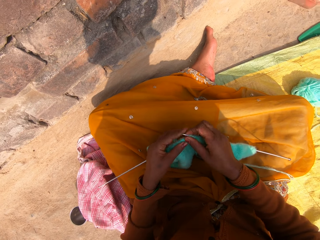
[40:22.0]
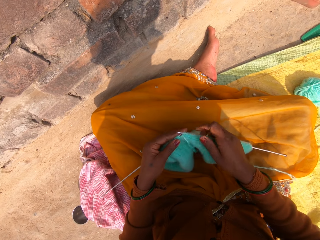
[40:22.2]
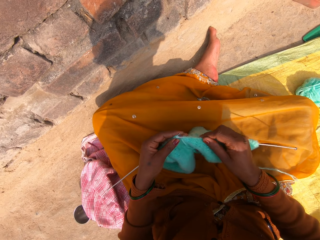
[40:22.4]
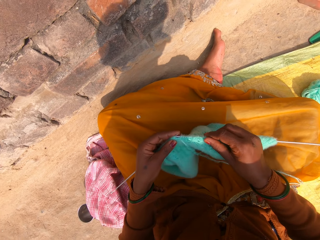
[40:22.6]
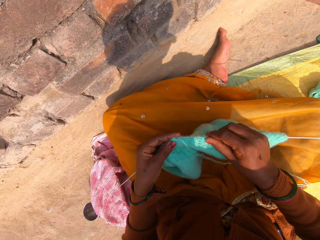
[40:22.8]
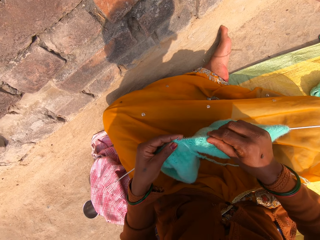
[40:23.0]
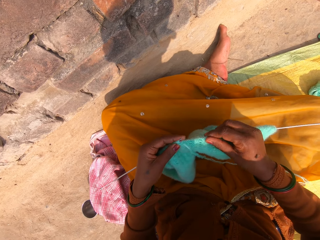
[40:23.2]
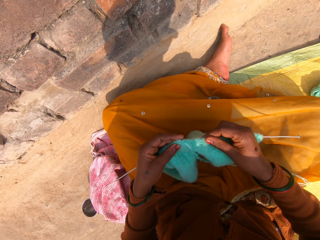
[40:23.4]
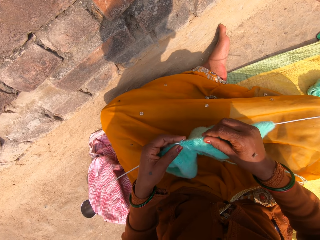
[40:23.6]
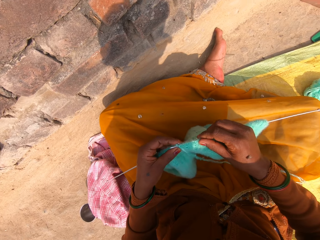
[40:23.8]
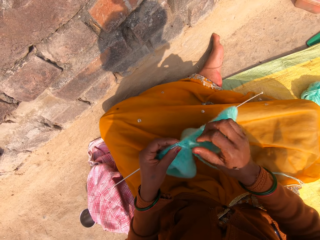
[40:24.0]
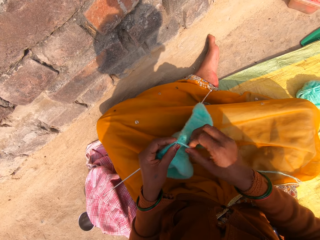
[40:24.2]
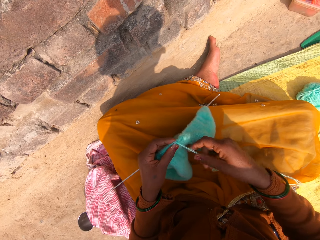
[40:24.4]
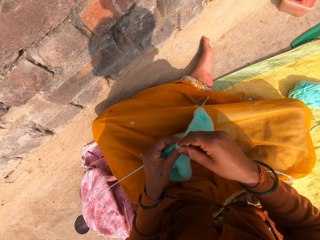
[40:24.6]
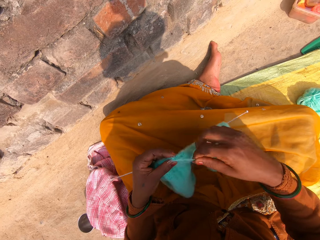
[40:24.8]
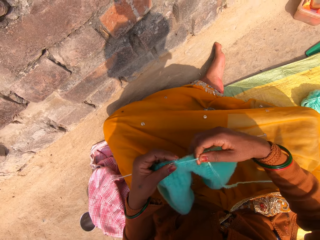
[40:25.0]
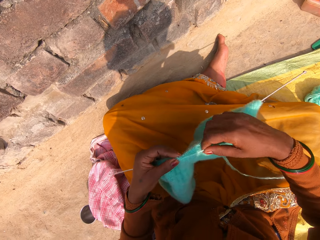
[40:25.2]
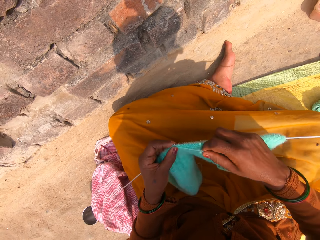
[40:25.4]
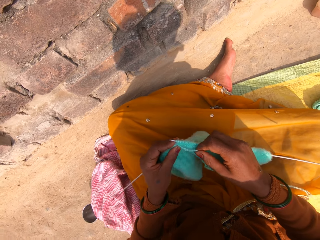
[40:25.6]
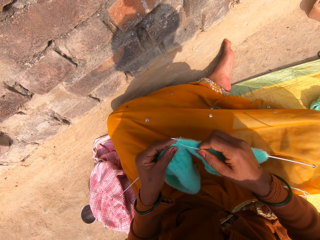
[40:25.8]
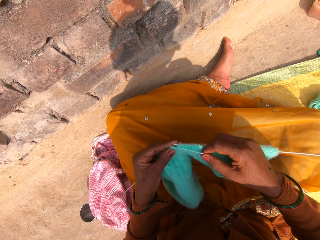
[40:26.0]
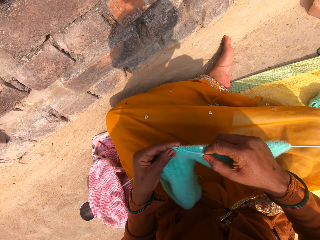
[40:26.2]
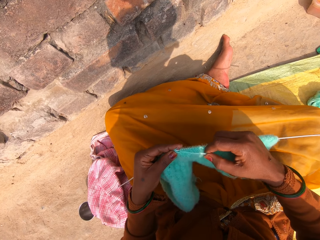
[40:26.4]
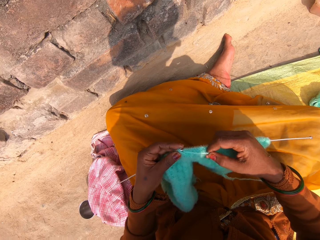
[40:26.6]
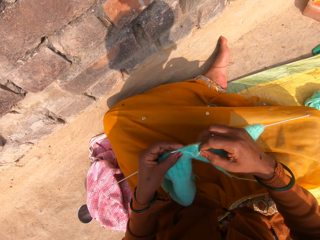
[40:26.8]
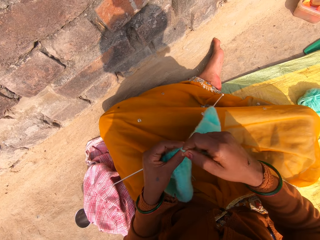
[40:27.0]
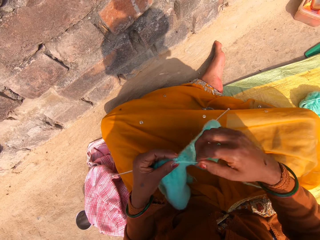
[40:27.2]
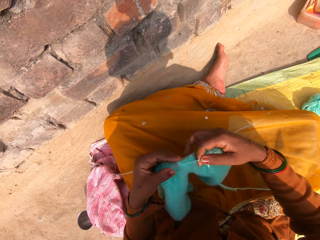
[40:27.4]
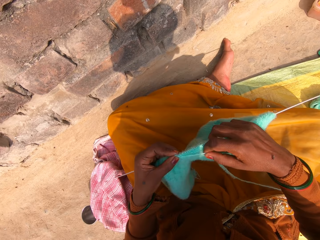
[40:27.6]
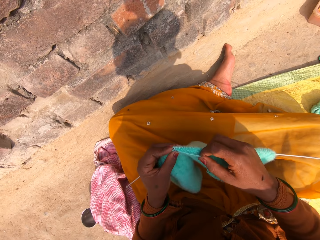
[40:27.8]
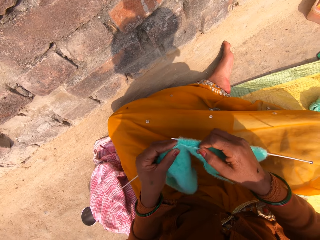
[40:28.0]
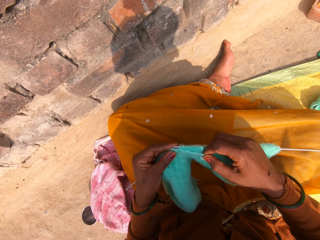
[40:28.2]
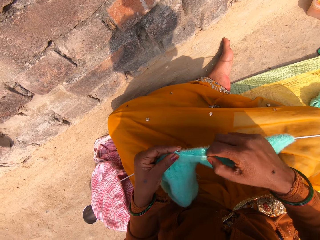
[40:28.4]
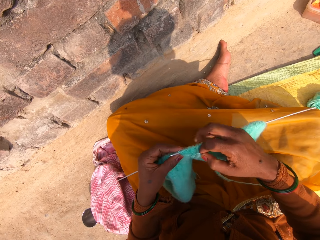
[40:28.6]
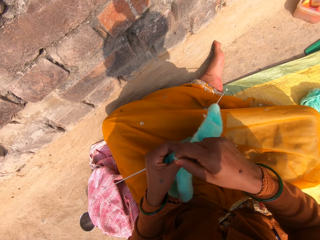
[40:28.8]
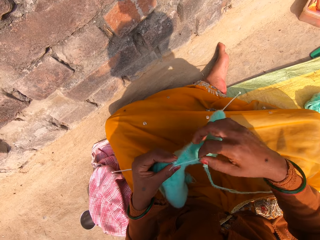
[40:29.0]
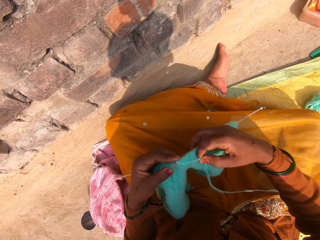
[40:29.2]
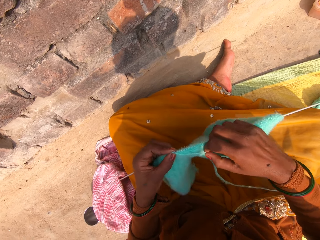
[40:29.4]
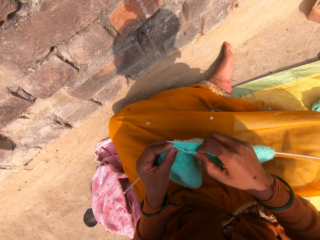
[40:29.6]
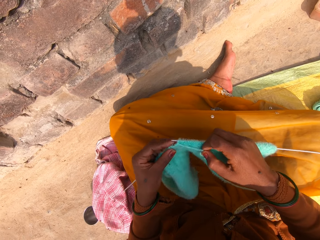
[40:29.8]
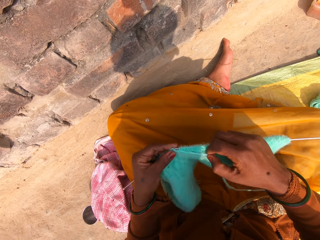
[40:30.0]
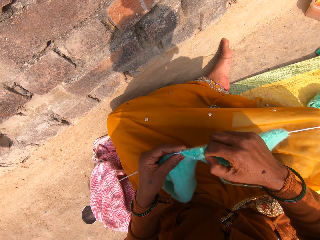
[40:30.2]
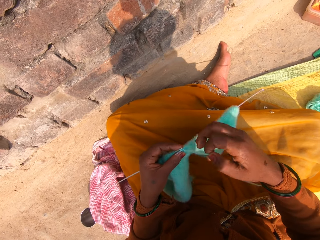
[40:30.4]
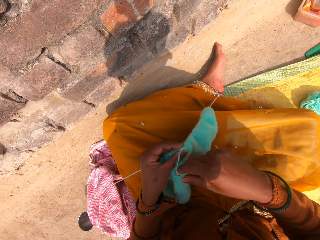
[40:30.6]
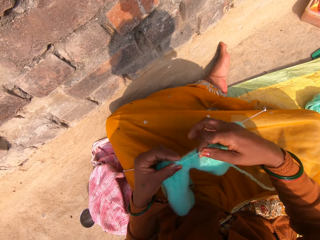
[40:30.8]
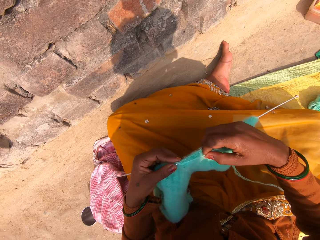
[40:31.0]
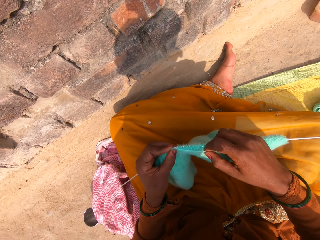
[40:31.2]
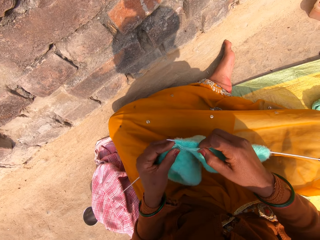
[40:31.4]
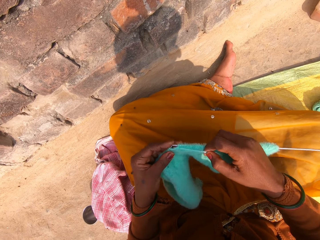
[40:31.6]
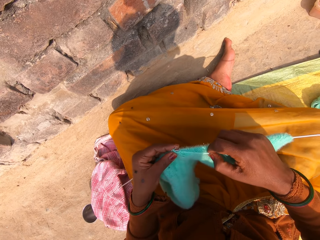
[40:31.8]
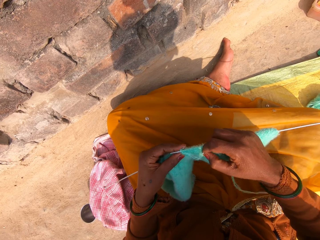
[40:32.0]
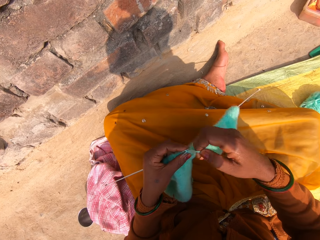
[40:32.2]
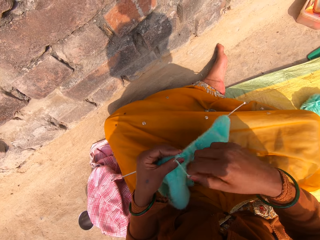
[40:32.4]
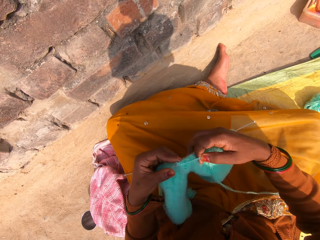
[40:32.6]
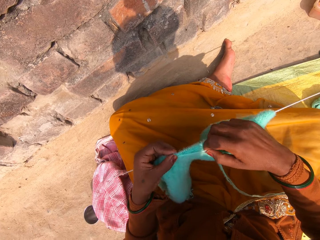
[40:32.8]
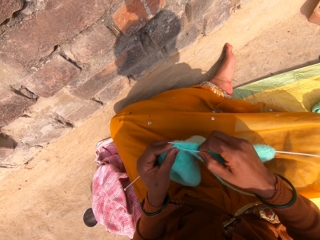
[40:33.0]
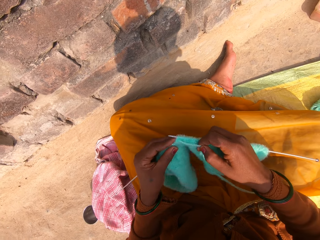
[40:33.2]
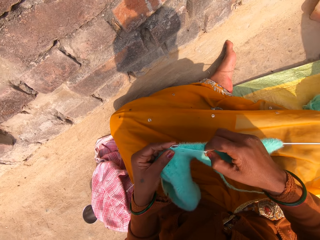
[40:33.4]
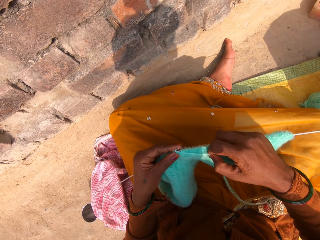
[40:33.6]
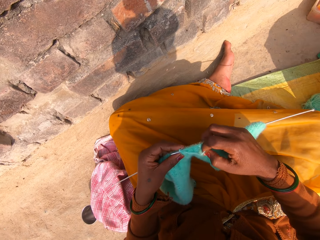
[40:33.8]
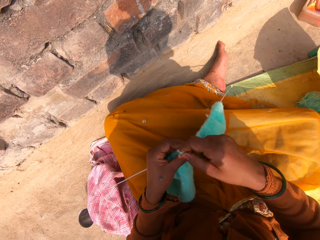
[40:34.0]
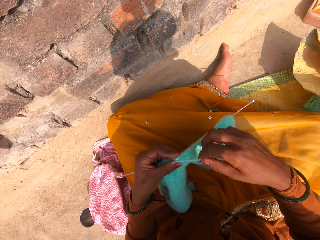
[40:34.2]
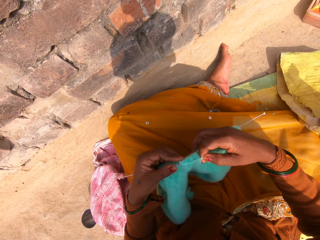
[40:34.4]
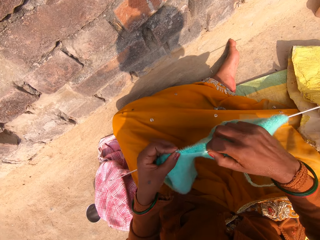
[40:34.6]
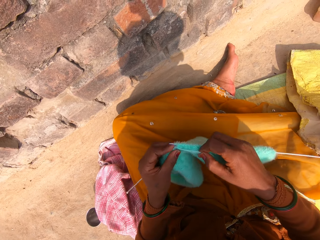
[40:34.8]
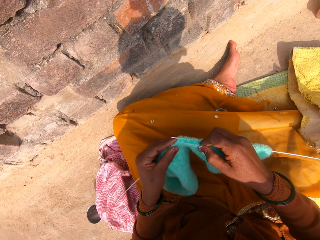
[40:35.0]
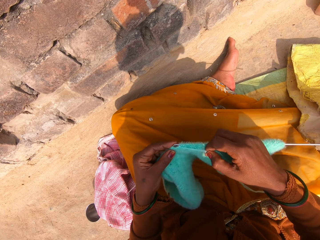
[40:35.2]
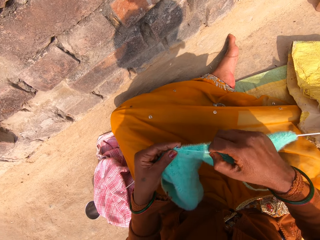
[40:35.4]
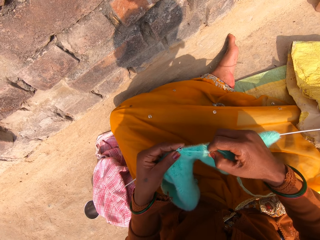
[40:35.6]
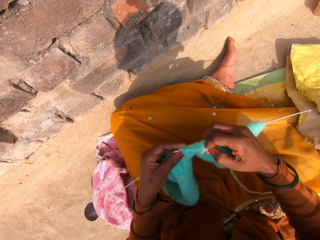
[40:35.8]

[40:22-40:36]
The camera wearer puts the knitting pin through the knitted wool with her right hand. She hooks a knitting thread with a single point knitting needle. She continues knitting with the wool and the knitting pins. She rolls the knitting thread on the single point knitting needle. She knits a fabric. She hooks the knitting thread with the single point knitting needle. She rolls the knitting thread on the single point knitting needle. She knits the fabric. She hooks the knitting thread with the single point knitting needle. She rolls the knitting thread on the single point knitting needle. She knits the fabric. She hooks the knitting thread with the single point knitting needle. She rolls the knitting thread on the single point knitting needle. She knits the fabric. She hooks the knitting thread with the single point knitting needle. She rolls the knitting thread on the single point knitting needle. She knits the fabric. She hooks the knitting thread with the single point knitting needle. She rolls the knitting thread on the single point knitting needle. She knits the fabric.

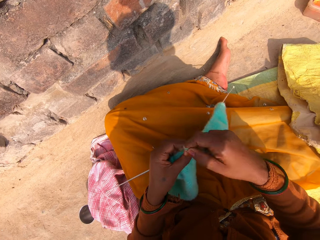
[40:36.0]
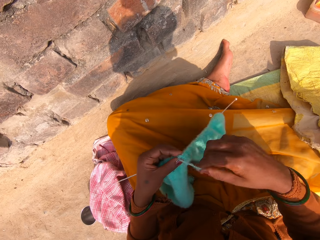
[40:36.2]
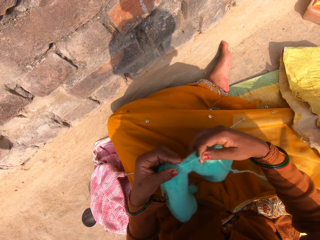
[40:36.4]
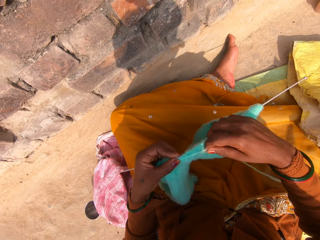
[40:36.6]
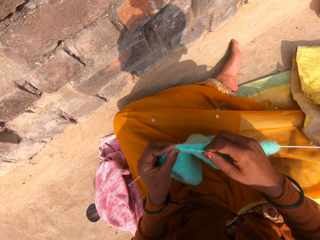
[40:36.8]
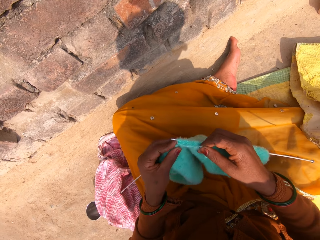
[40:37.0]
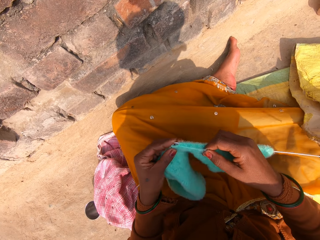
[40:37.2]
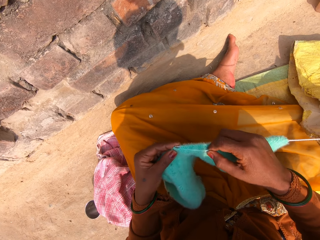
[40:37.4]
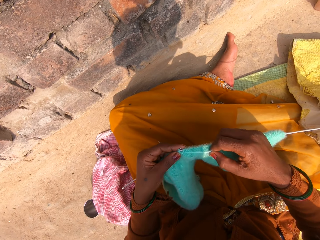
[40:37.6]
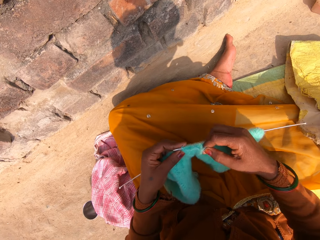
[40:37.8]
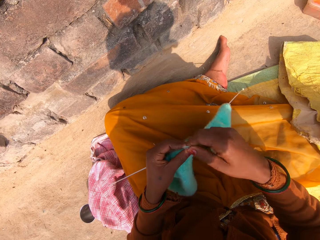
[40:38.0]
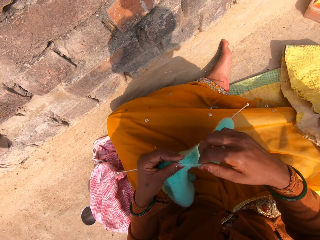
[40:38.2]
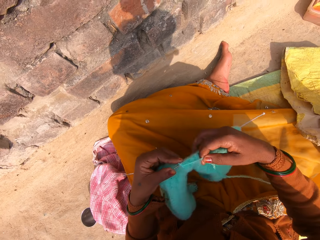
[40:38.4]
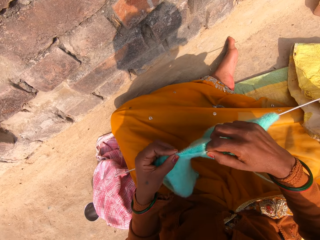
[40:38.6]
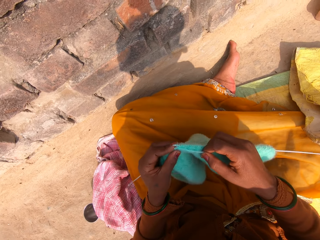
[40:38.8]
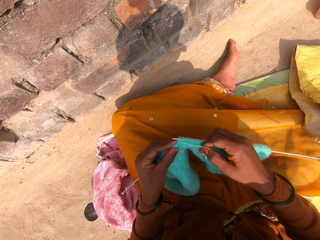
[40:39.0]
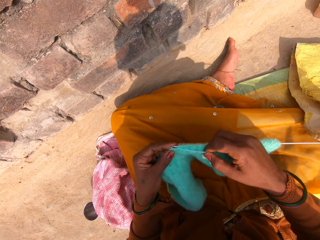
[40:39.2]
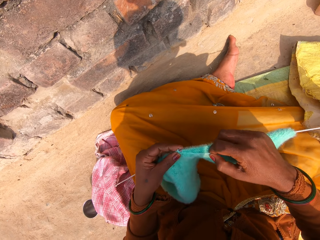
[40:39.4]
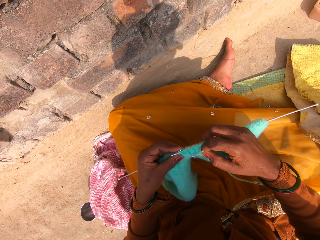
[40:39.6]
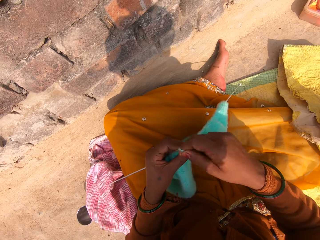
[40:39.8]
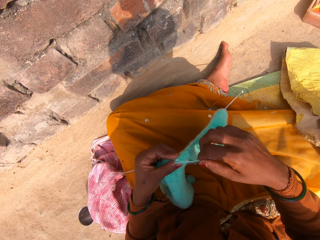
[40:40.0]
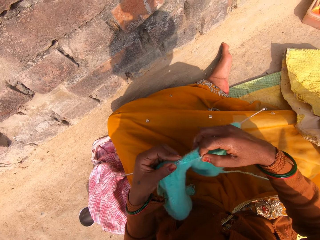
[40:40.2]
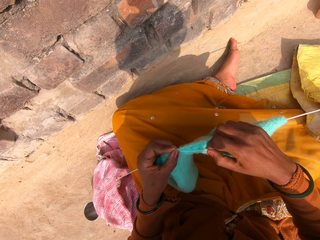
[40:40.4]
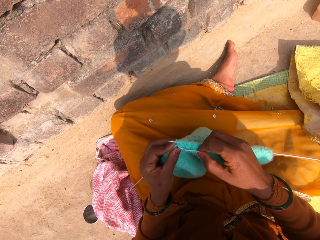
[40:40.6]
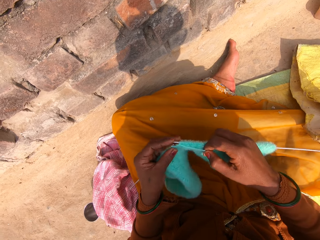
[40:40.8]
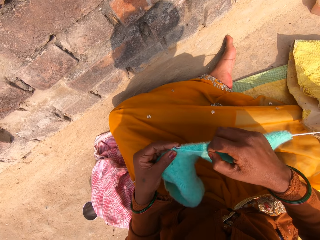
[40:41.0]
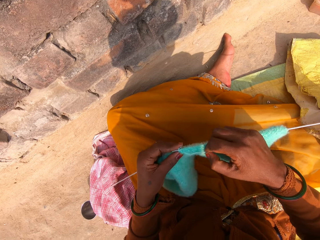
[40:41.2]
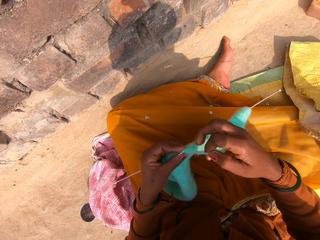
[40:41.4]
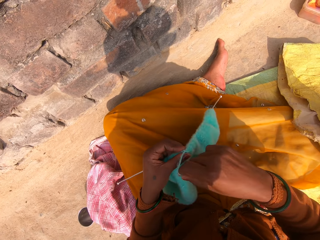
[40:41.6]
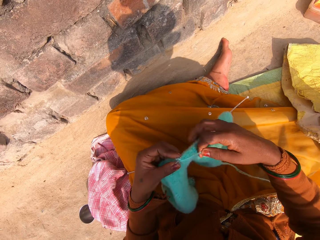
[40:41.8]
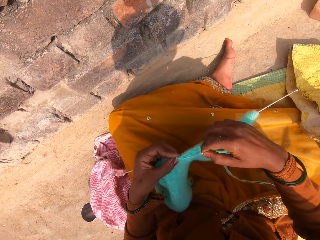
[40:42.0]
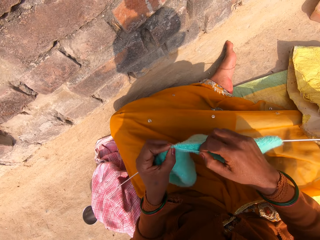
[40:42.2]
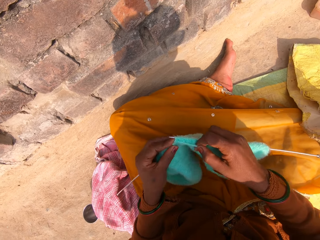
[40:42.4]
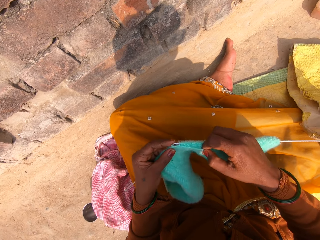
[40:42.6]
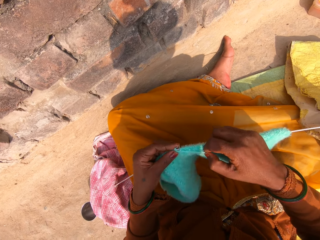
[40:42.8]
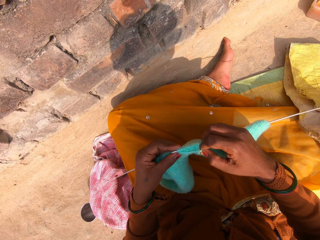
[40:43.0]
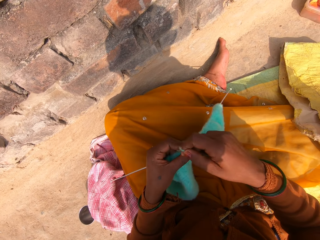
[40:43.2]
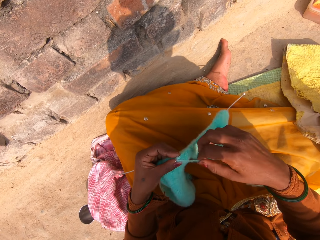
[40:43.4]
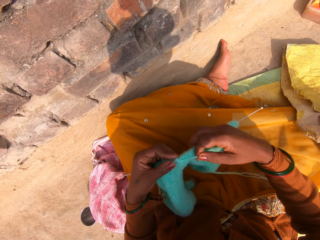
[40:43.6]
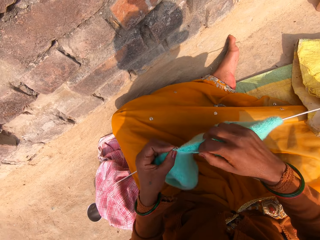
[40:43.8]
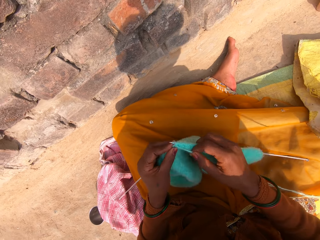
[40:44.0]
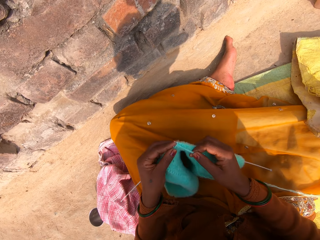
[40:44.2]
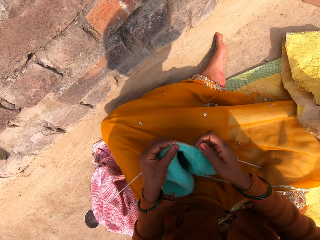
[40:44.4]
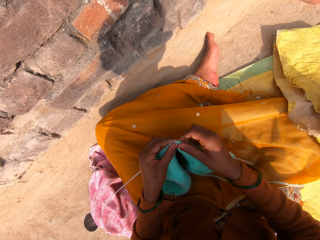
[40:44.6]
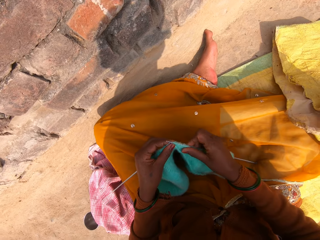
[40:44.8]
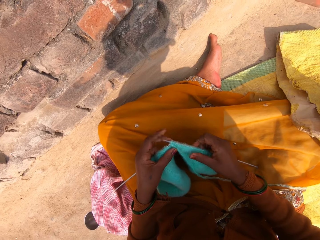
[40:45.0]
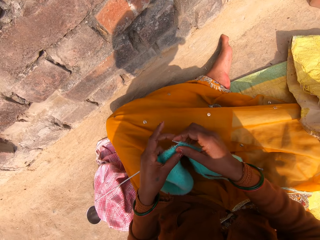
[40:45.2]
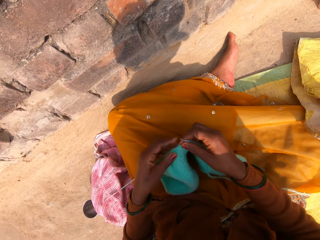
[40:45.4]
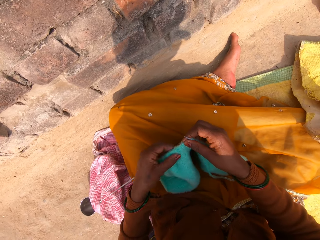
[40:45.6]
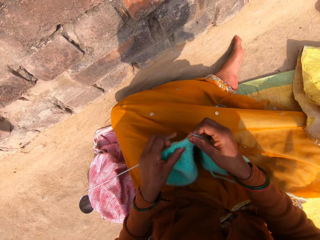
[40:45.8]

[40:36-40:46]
The camera wearer hooks a knitting thread with a single point knitting needle. She rolls the knitting thread on the single point knitting needle. She knits a fabric. She hooks the knitting thread with the single point knitting needle. She rolls the knitting thread on the single point knitting needle. She knits the fabric. She hooks the knitting thread with the single point knitting needle. She rolls the knitting thread on the single point knitting needle. She knits the fabric. She hooks the knitting thread with the single point knitting needle. She rolls the knitting thread on the single point knitting needle. She knits the fabric. She hooks the knitting thread with the single point knitting needle. She rolls the knitting thread on the single point knitting needle. She knits the fabric. She adjusts the knitted wool on the knitting pin with her right hand.
